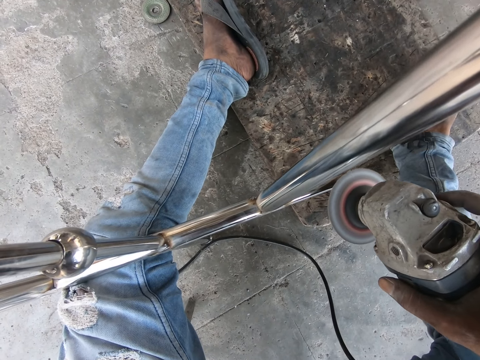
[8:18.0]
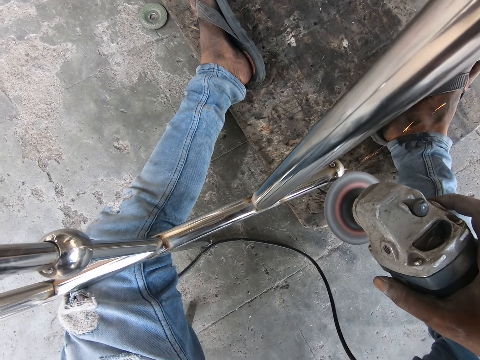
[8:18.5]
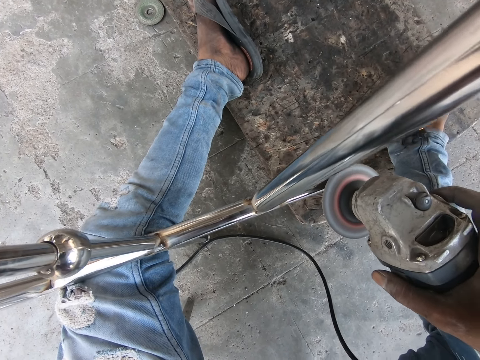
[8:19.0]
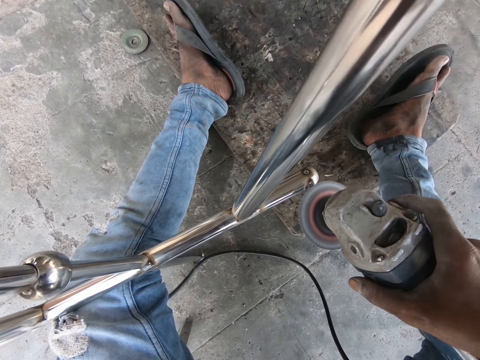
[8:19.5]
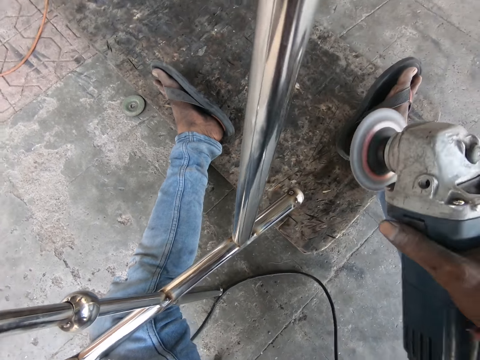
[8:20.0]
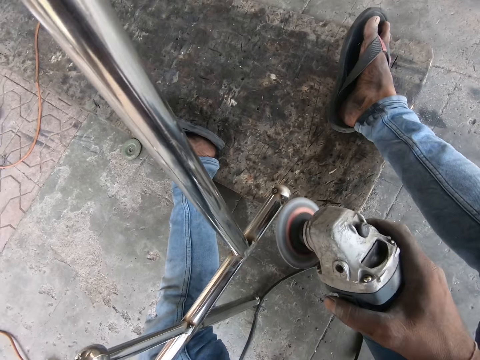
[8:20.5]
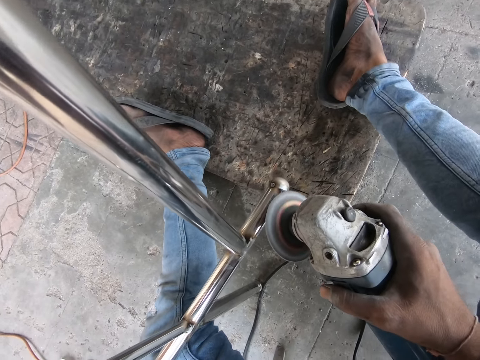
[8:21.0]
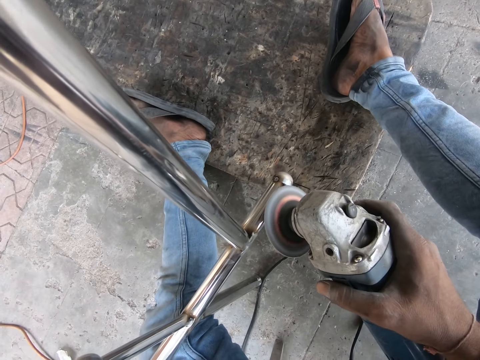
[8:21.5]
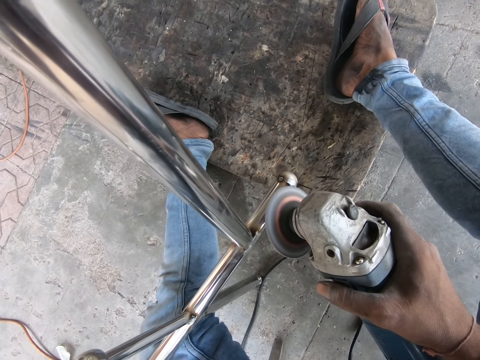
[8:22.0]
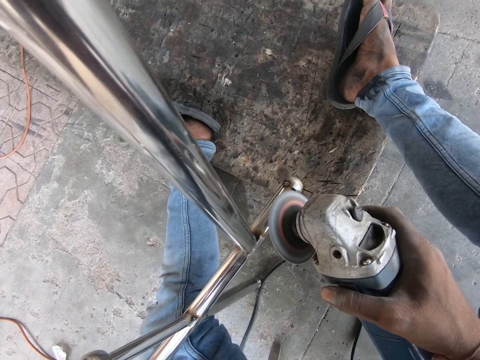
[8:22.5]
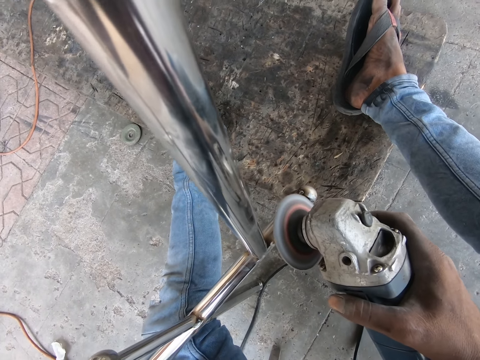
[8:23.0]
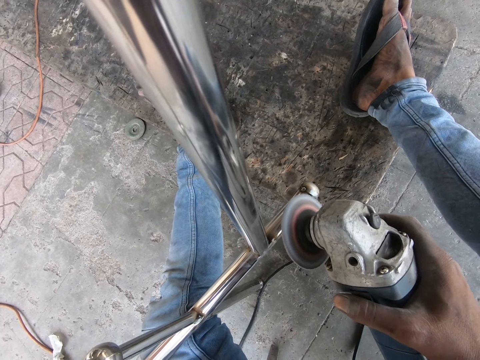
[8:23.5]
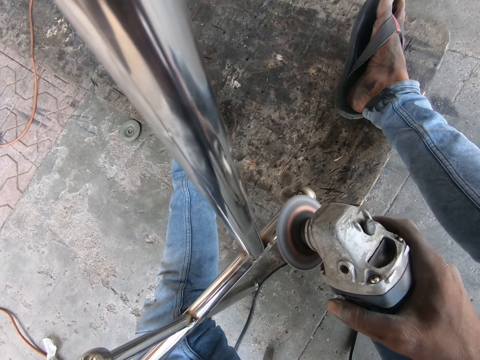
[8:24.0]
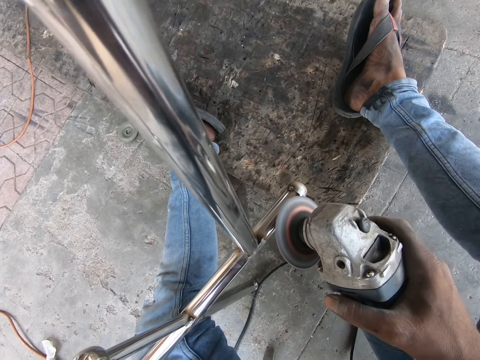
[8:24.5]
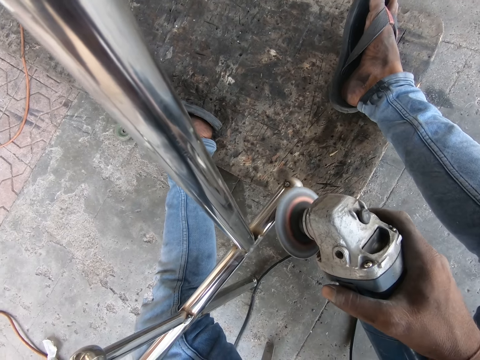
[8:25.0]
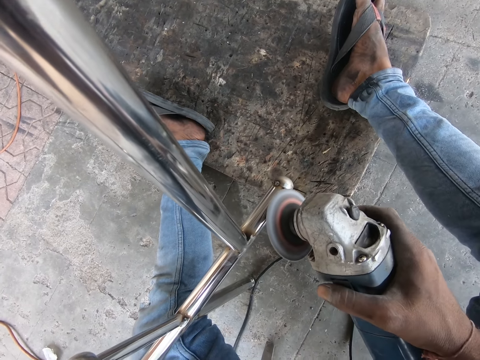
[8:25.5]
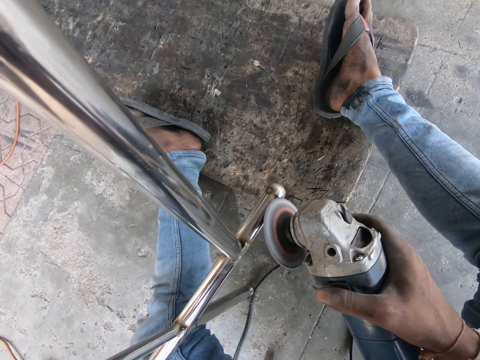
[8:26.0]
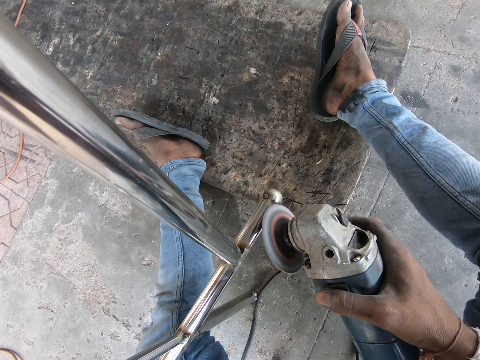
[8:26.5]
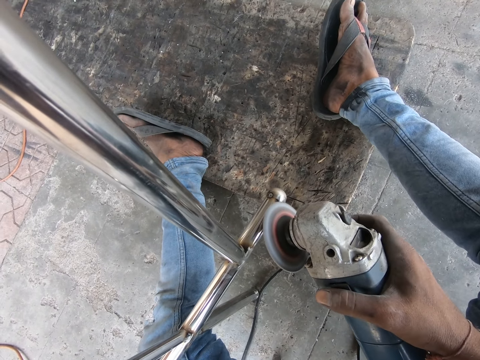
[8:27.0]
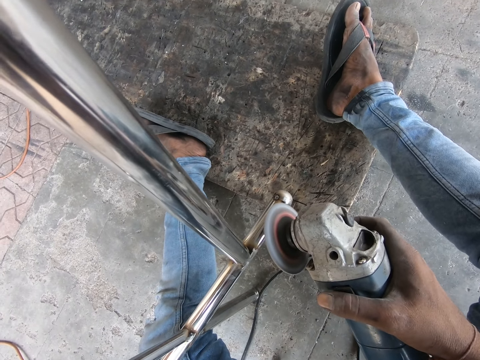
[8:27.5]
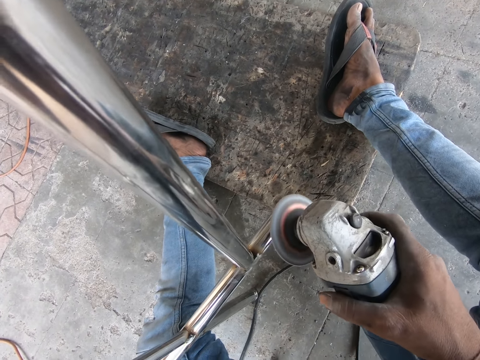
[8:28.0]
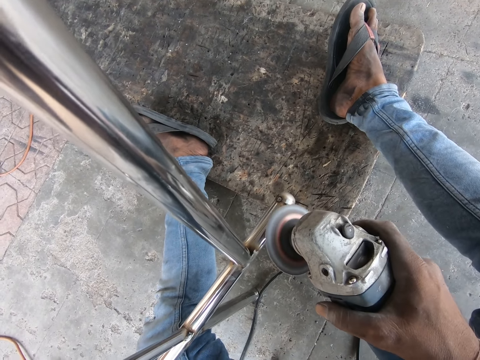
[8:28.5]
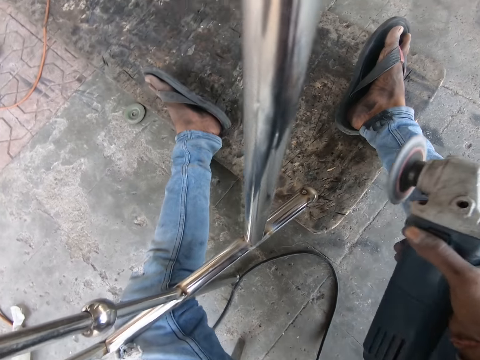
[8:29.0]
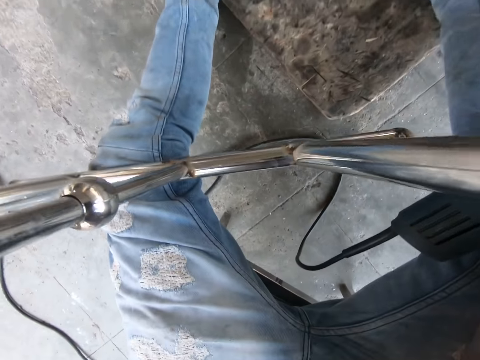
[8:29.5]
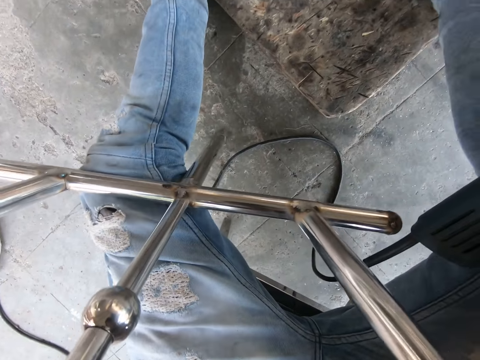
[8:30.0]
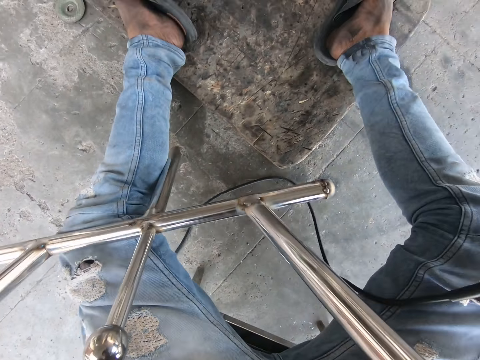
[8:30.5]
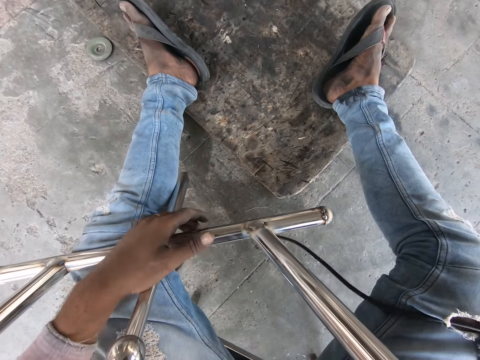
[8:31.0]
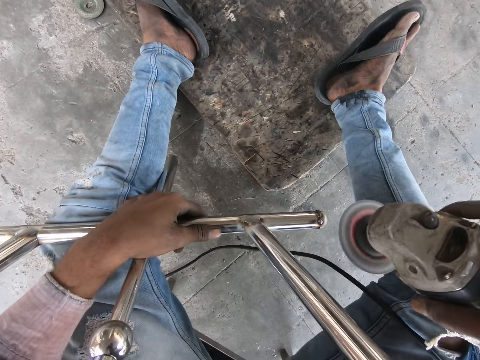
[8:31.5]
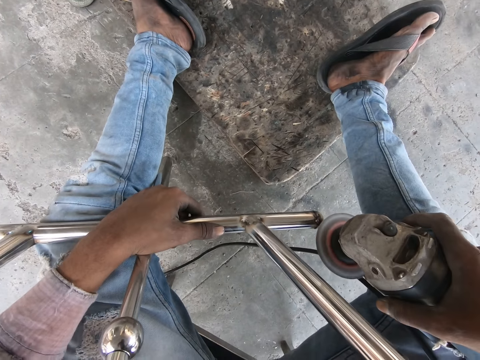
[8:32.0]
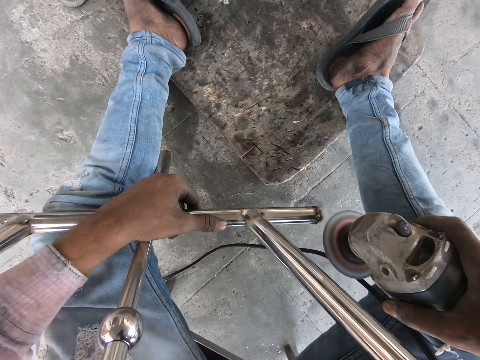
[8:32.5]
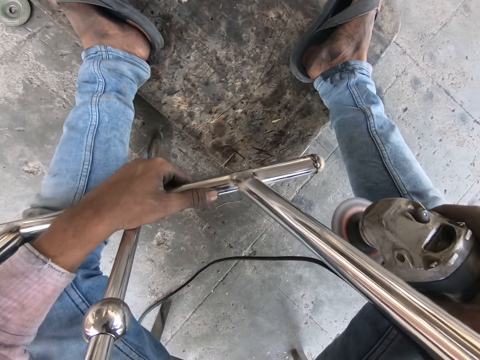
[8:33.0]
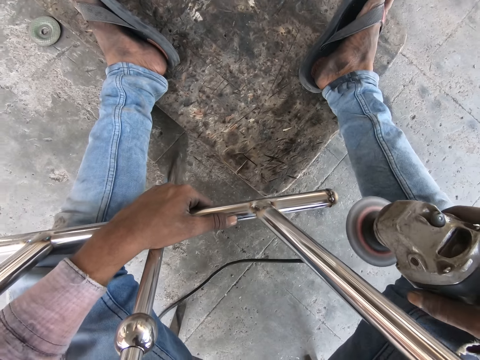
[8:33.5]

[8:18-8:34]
The camera wearer grinds the metal. They lift the grinder up. They lift the grinder up again. They turn the metal. They move the grinder forward. They hold the metal.

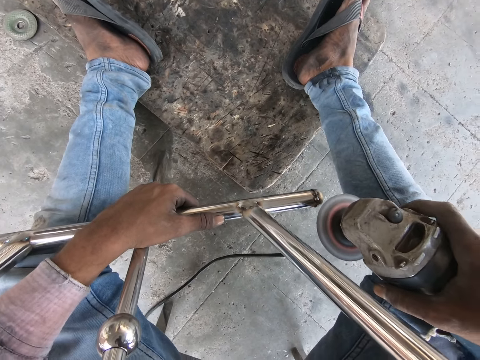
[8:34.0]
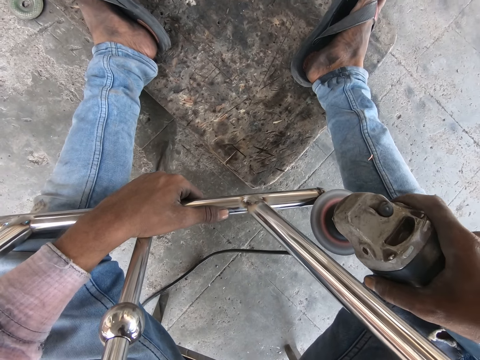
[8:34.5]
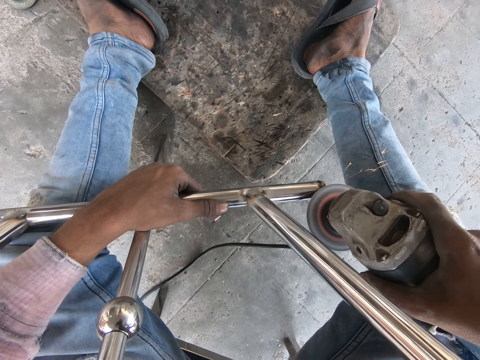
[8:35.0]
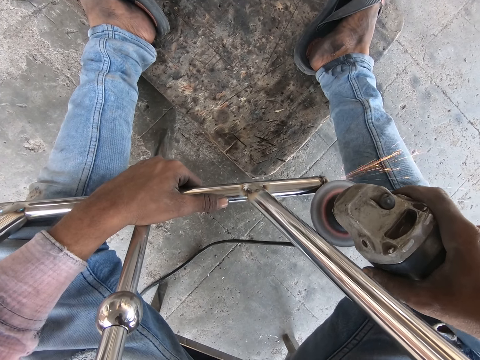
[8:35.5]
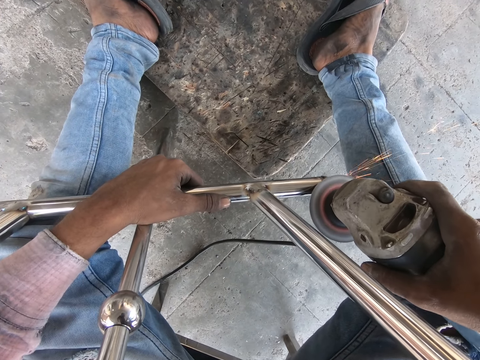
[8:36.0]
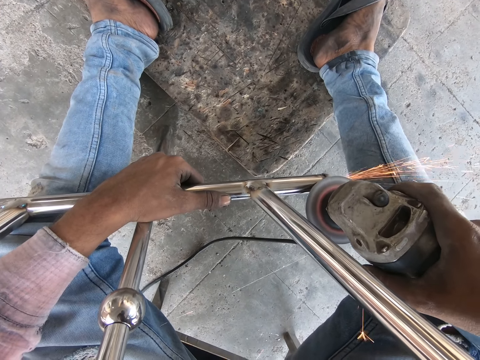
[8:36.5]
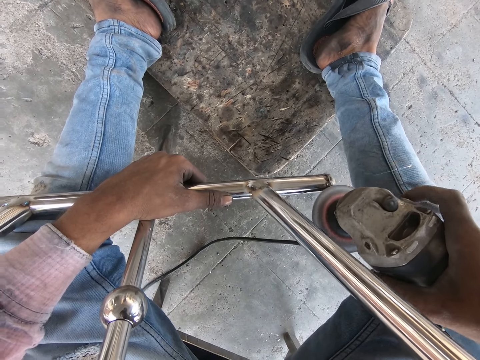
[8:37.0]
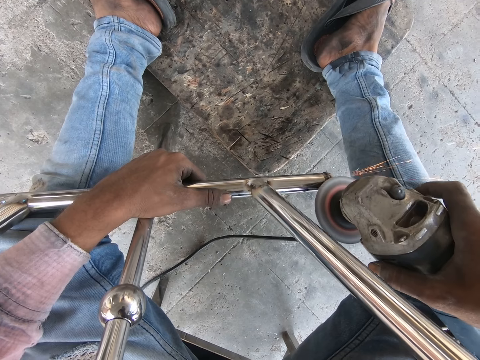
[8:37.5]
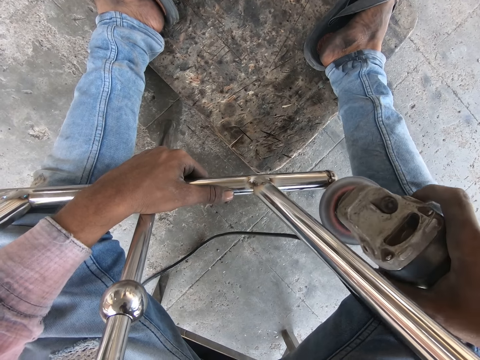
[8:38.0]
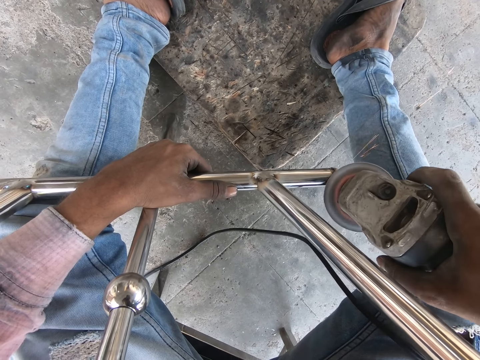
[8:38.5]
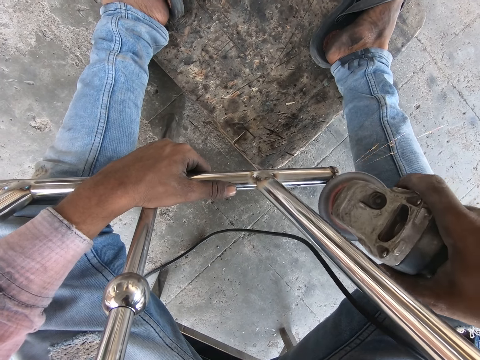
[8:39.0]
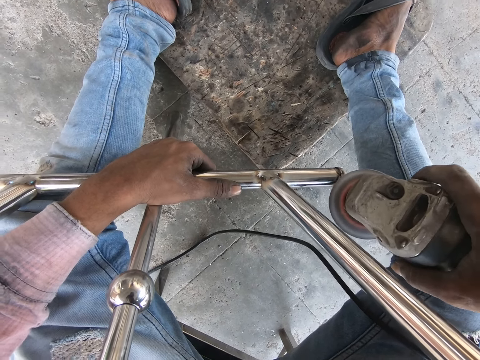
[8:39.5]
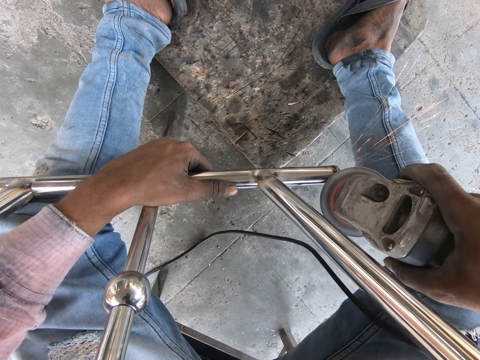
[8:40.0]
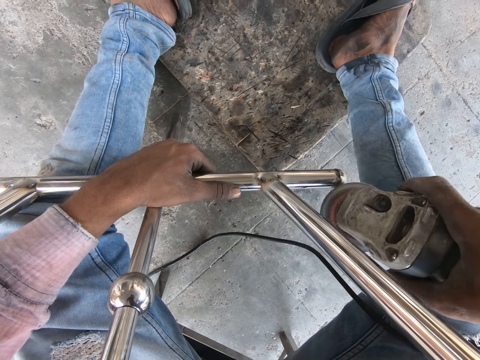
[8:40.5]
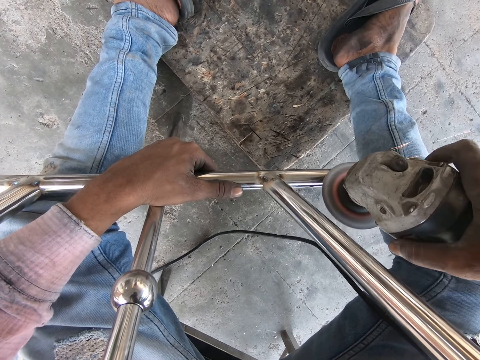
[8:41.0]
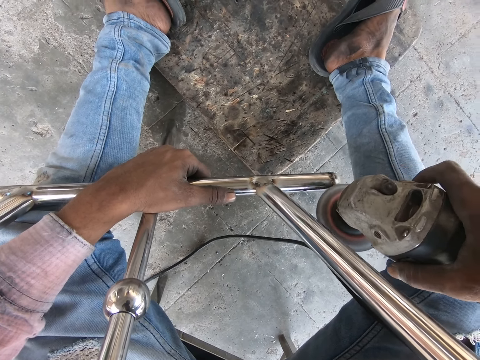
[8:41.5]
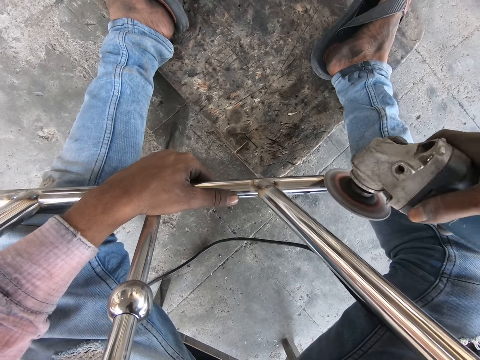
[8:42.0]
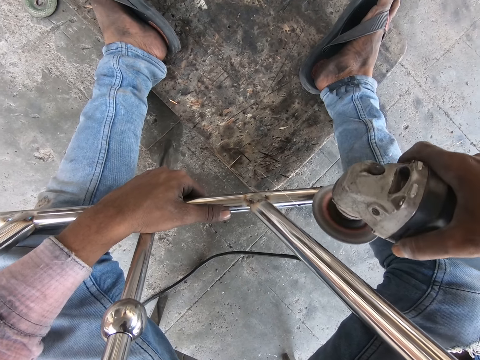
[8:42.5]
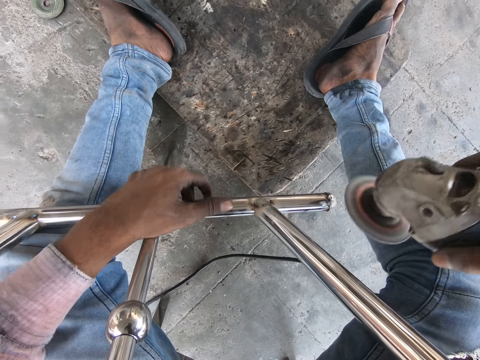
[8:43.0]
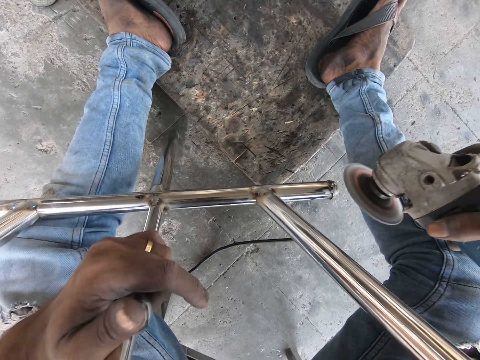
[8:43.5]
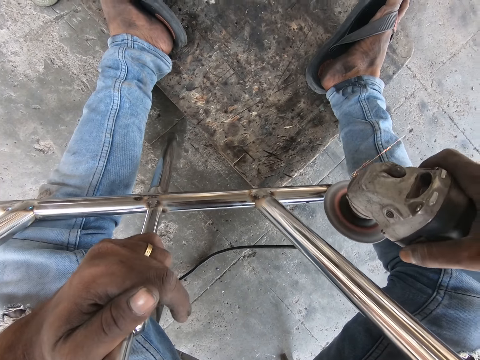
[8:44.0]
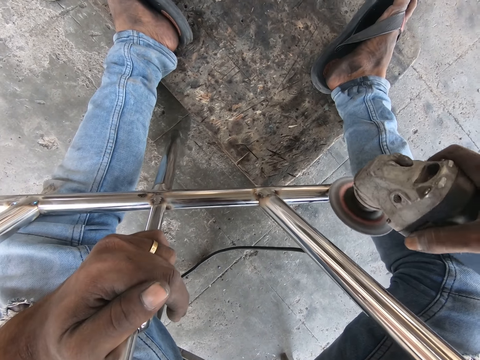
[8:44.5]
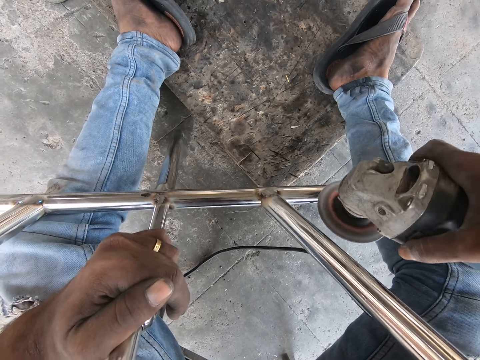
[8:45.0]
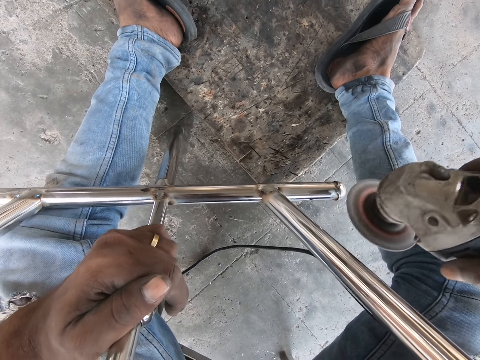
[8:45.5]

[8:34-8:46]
The camera wearer grinds the metal. They hold the metal and lift the left hand up. They grind the metal.
